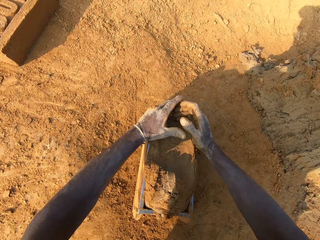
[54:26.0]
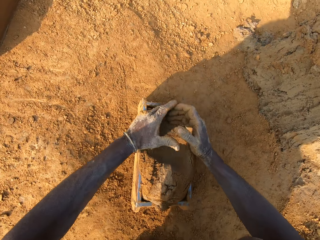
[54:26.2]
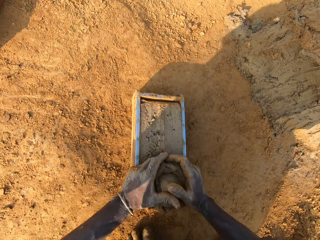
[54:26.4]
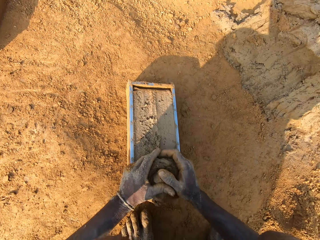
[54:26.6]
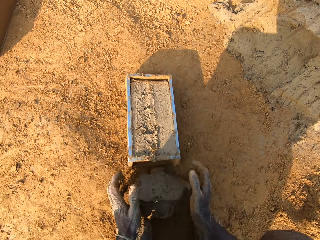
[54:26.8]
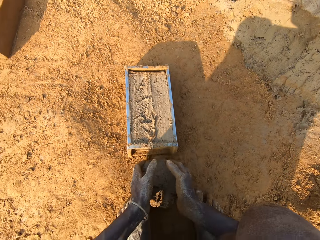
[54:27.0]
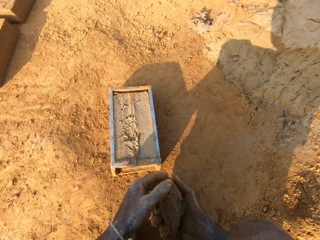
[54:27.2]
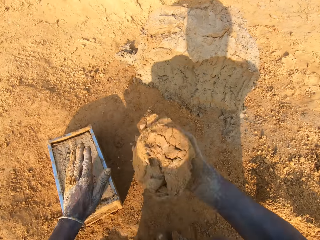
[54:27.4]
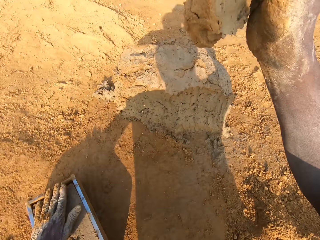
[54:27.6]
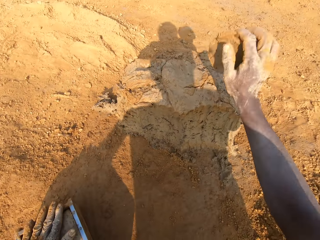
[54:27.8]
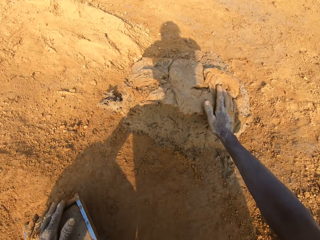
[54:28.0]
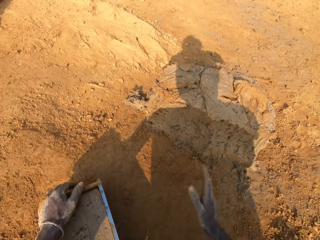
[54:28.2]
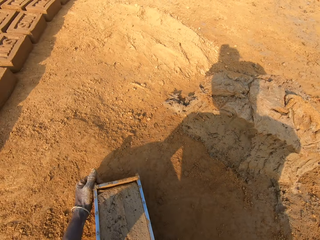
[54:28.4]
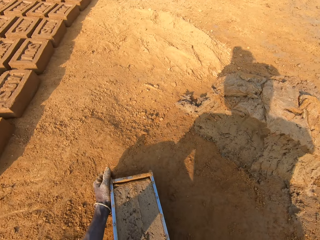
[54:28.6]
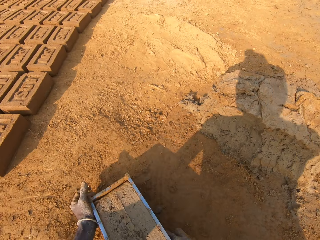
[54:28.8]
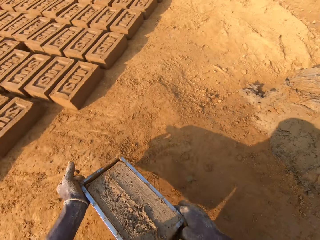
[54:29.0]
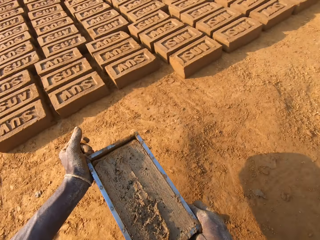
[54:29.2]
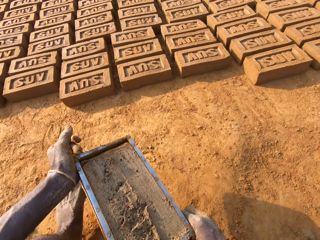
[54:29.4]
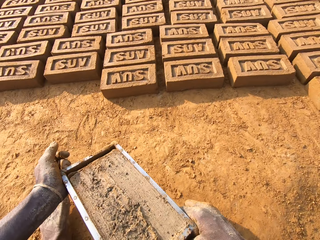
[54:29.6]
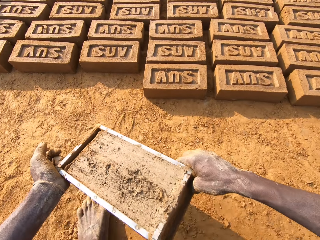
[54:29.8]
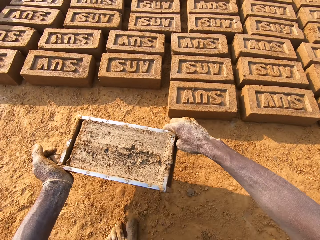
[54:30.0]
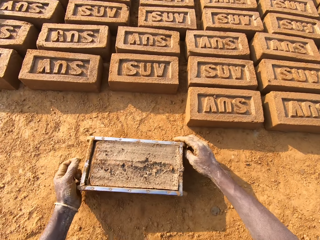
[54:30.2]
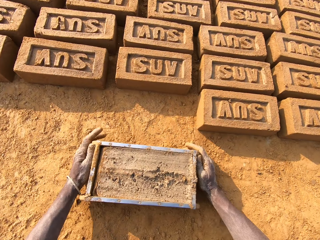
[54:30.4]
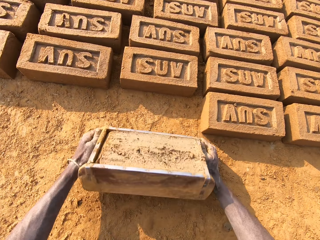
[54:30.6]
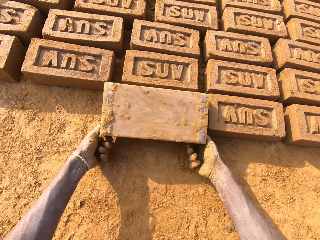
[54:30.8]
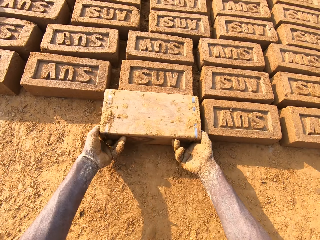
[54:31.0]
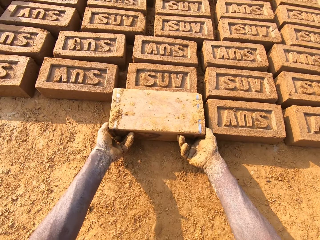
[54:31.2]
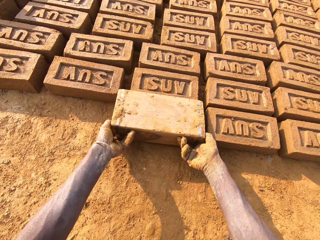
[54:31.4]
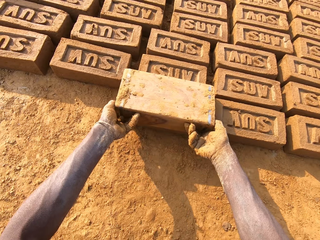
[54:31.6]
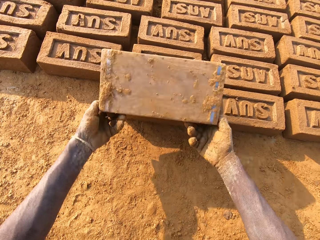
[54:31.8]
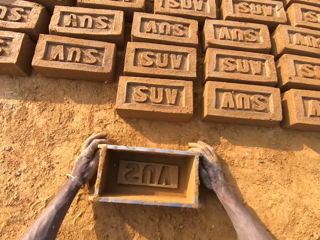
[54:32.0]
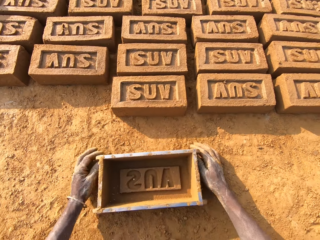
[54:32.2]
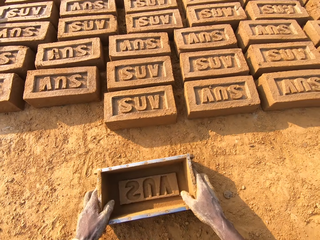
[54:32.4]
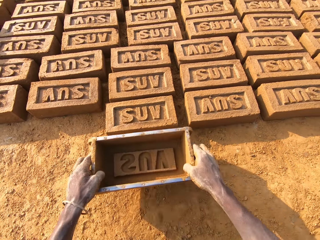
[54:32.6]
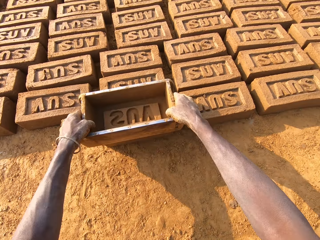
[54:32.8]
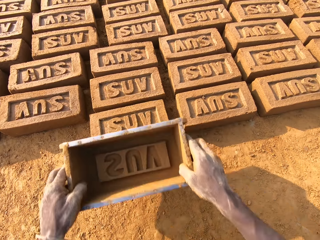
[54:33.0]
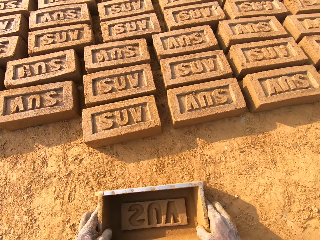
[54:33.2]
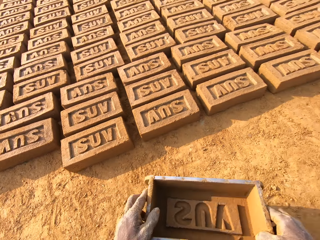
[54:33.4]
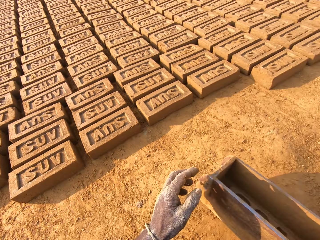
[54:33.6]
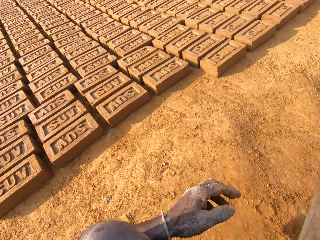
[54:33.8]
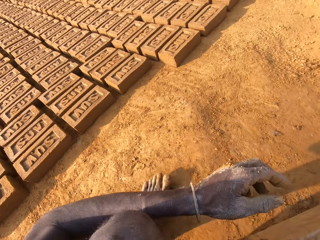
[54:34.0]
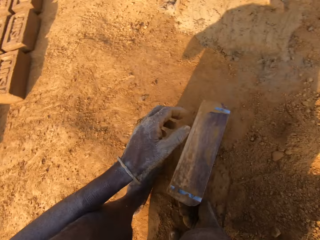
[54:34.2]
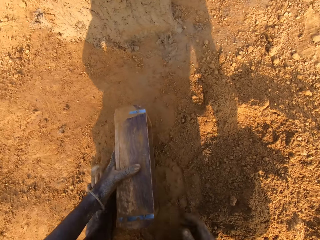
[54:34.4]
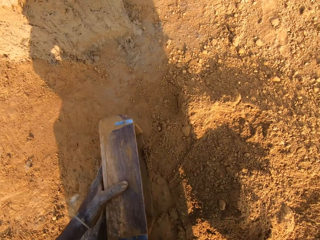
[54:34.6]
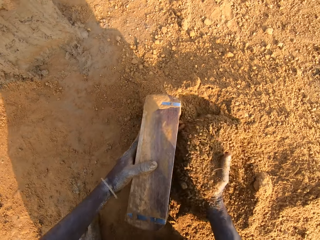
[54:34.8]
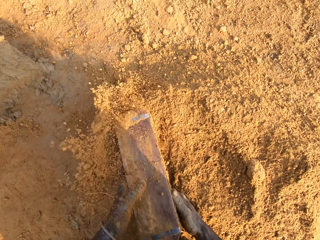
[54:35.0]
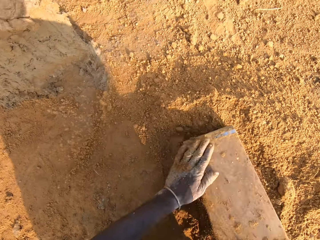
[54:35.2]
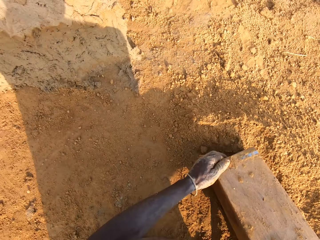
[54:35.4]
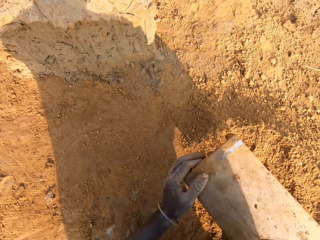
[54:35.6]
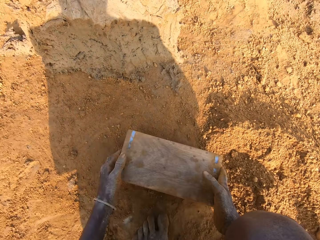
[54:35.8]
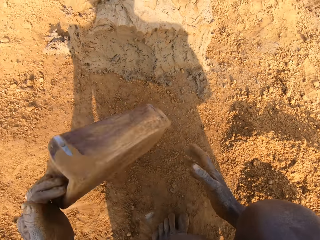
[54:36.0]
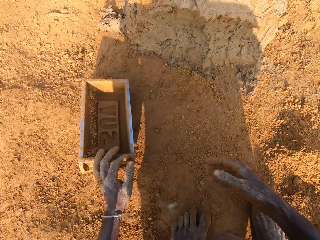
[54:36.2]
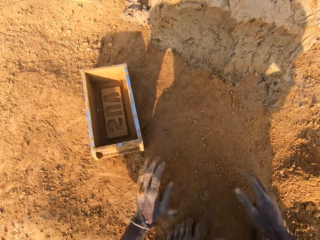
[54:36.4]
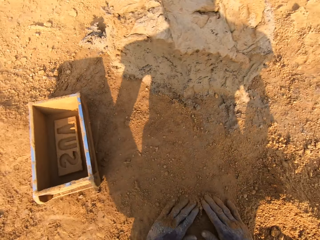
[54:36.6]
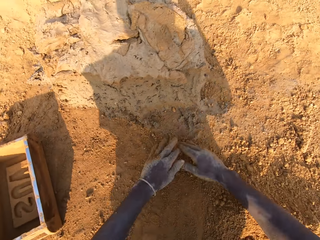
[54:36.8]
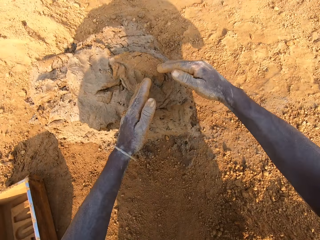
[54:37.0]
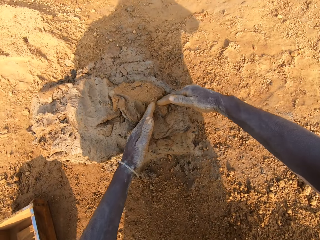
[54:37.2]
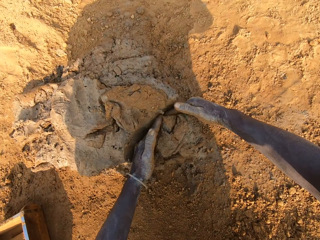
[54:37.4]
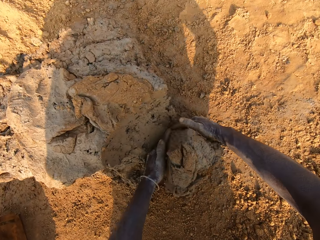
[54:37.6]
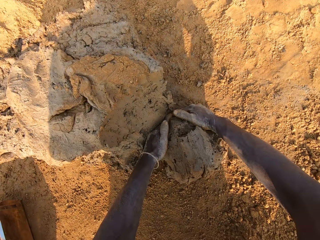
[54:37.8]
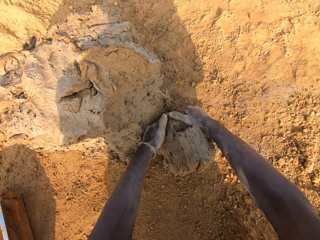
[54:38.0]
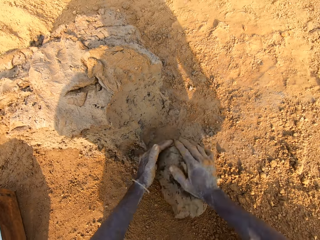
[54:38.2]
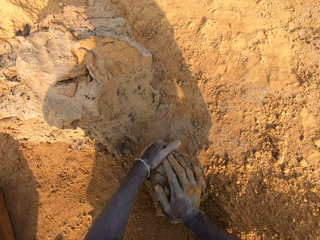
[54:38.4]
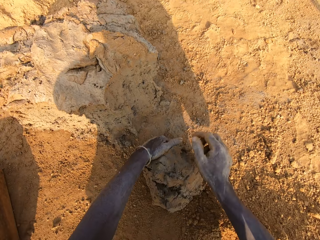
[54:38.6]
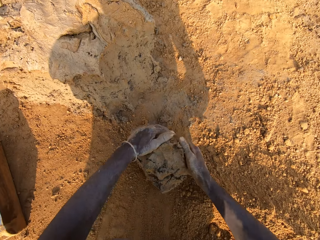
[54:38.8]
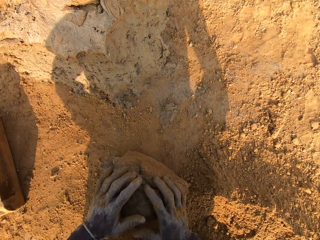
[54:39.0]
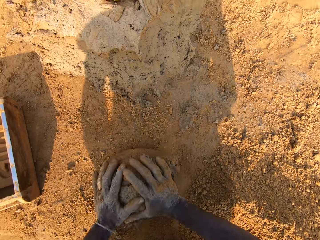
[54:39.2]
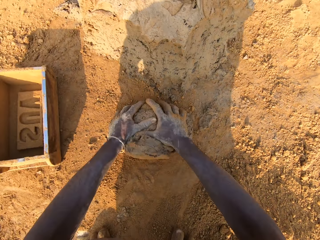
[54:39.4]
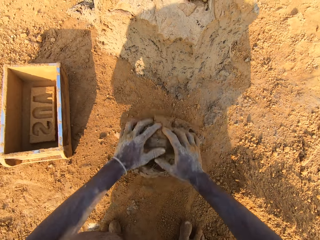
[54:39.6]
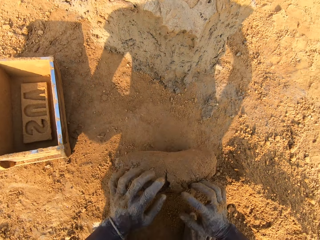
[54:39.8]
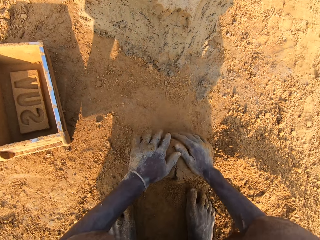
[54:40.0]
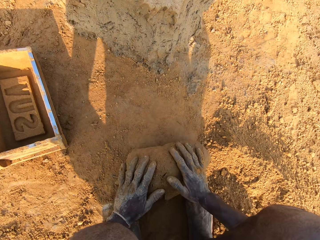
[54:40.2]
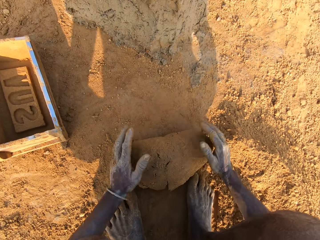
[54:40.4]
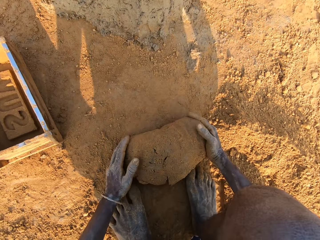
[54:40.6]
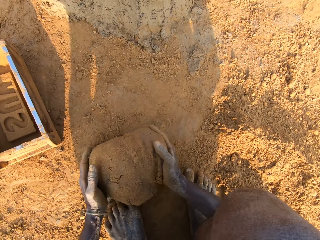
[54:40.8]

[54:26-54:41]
The camera wearer scrapes mortar from the brick mold with his hands. He drops the portion of mortar in his hands on the heap of mortar. He moves the brick mold closer to the bricks aligned on the ground. He picks up the brick mold on the ground. He puts the brick mold on the ground. He flips the brick mold upside down. He makes a brick with the brick mold. He removes the brick mold from the brick. He puts the brick mold on the ground and picks up the brick mold on the ground. He taps the brick with the brick mold in his hands. He moves to the sandy area. He packs sand into the brick mold. He pours the sand in the brick mold on the ground. He puts the brick mold on the ground. He slides his hands on the ground. He cuts out a portion of mortar from the heap of mortar with his hands. He molds the mortar on the ground with his hands.

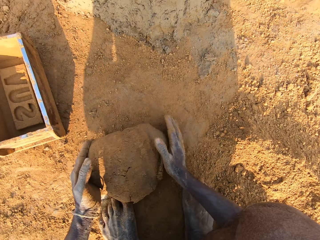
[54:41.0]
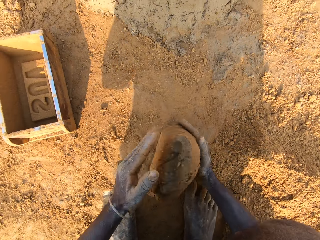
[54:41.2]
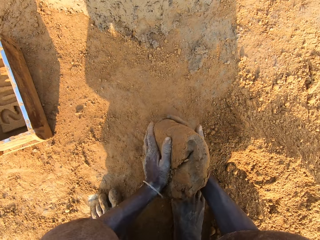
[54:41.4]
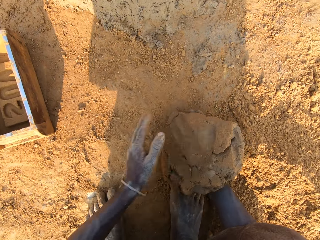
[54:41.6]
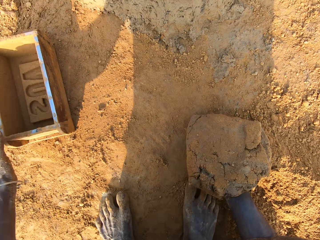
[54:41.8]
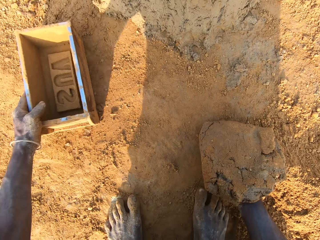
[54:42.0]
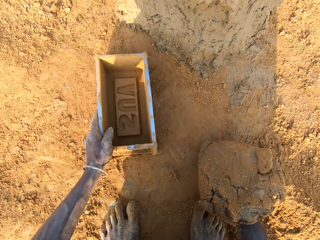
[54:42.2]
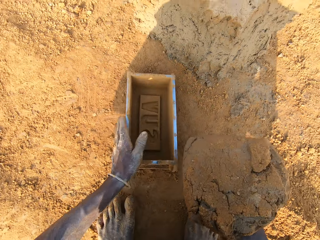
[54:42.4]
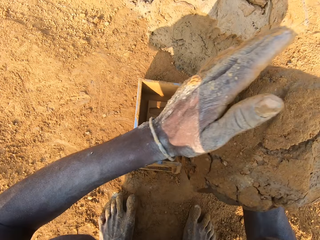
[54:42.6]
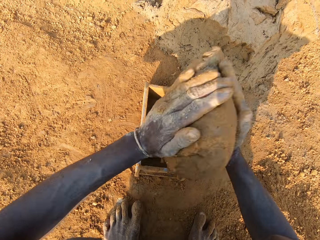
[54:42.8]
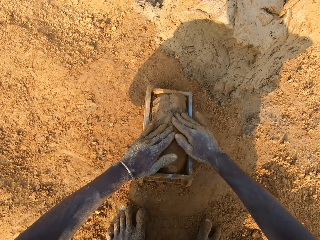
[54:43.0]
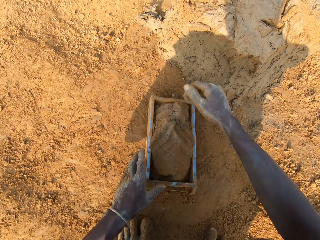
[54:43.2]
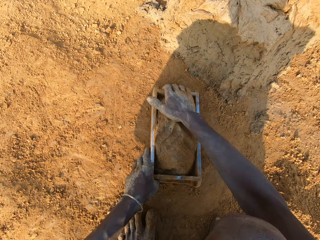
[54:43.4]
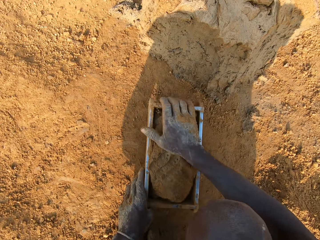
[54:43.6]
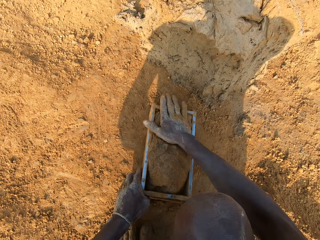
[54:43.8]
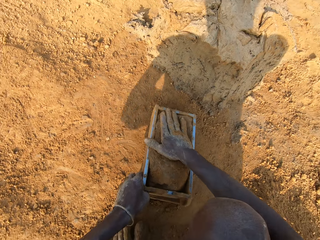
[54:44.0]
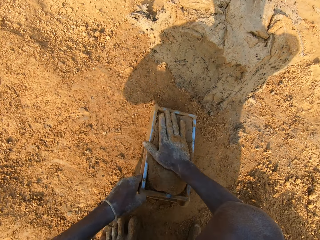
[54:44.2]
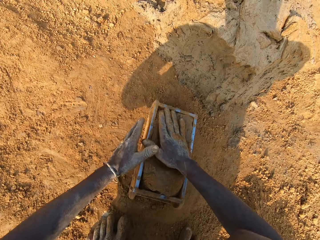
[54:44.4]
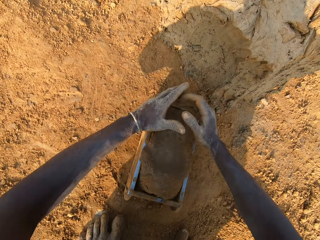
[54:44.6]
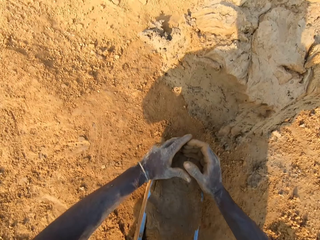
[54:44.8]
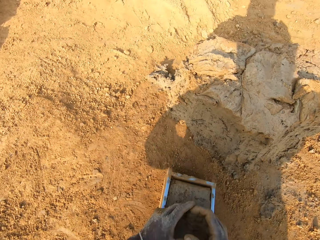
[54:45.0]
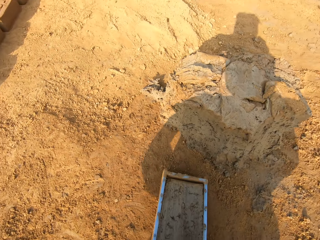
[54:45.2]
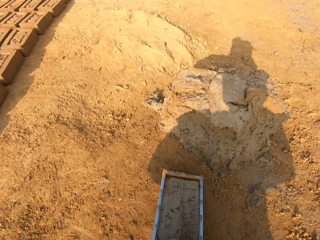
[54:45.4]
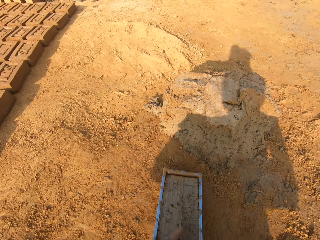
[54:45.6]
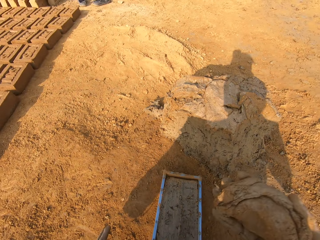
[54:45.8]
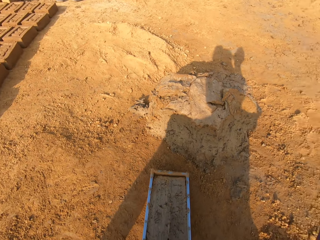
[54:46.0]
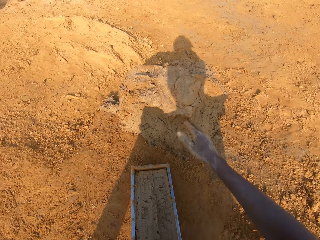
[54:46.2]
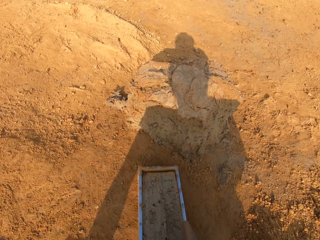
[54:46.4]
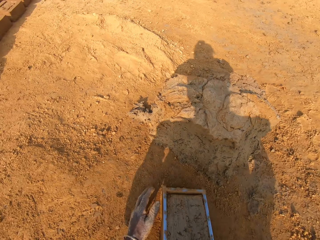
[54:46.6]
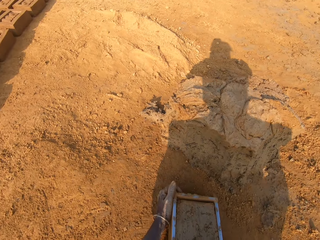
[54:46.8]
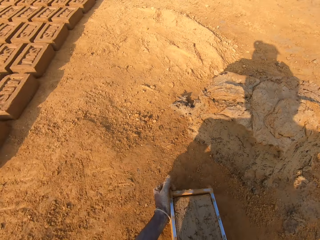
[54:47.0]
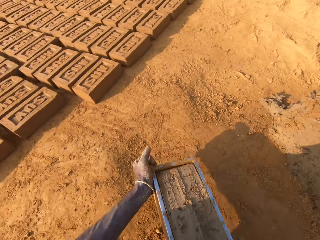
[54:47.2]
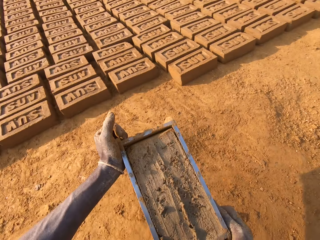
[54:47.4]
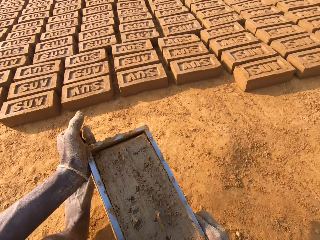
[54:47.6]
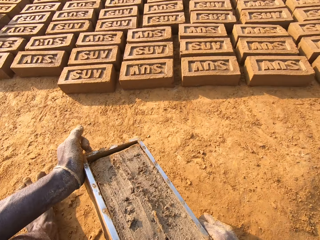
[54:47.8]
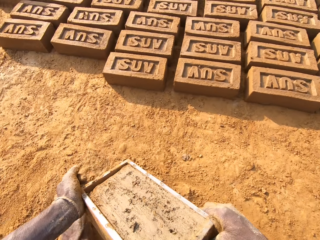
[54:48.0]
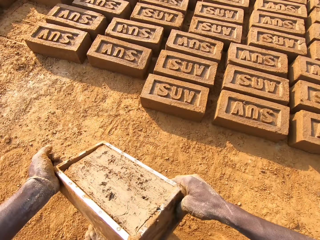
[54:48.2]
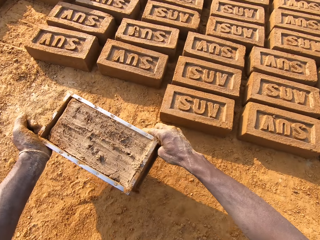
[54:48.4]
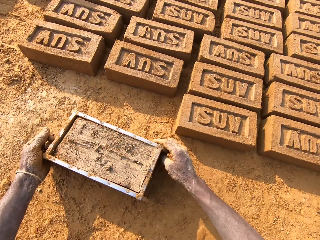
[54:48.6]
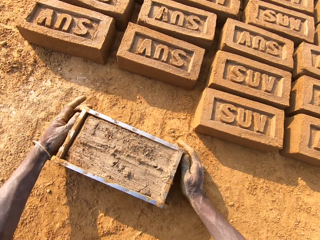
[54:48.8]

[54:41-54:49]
The camera wearer adjusts the brick mold with his left hand. He picks up the brick mold on the ground. He loads the mortar into the brick mold. He scrapes the mortar from the brick mold with his hands. He drops the portion of mortar in his hands on the heap of mortar. He picks up the brick mold on the ground. He moves the brick mold closer to the bricks aligned on the ground. He walks on the ground.
